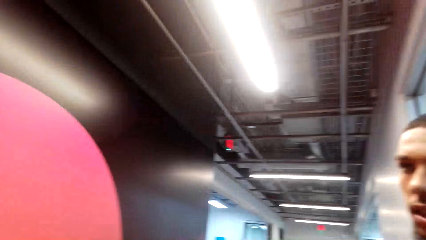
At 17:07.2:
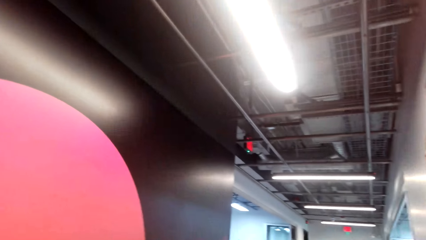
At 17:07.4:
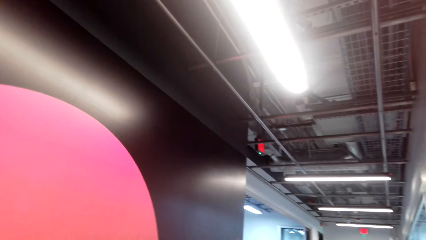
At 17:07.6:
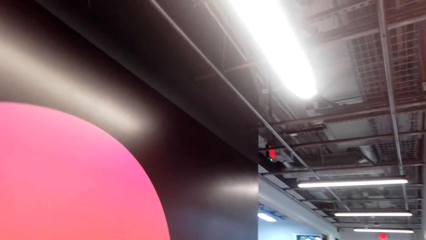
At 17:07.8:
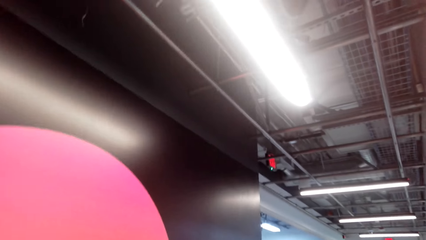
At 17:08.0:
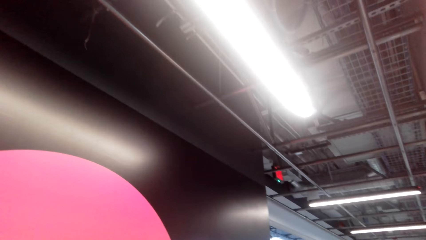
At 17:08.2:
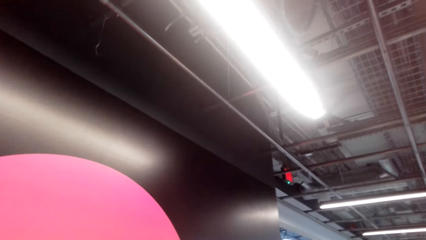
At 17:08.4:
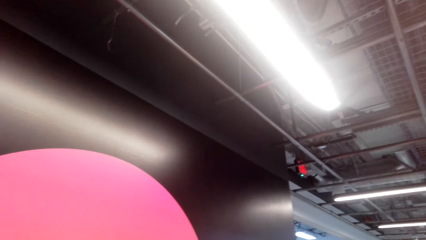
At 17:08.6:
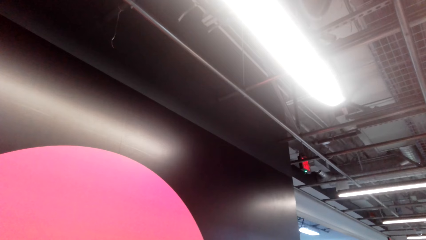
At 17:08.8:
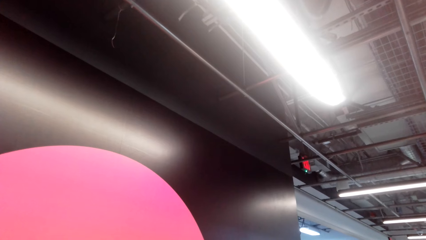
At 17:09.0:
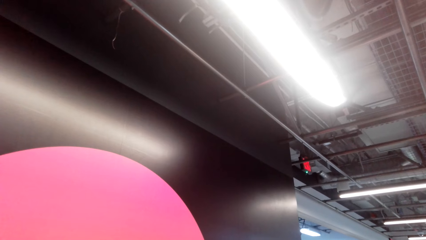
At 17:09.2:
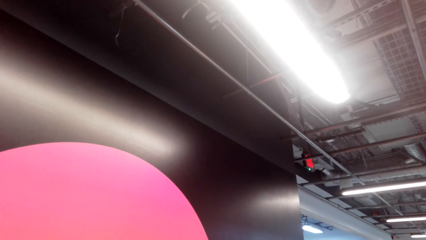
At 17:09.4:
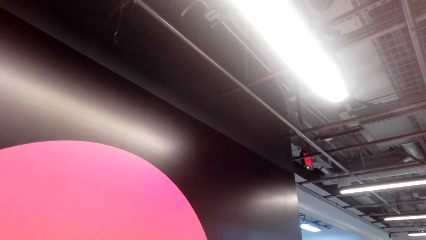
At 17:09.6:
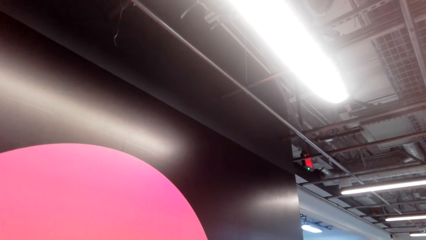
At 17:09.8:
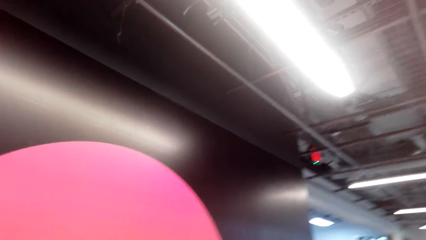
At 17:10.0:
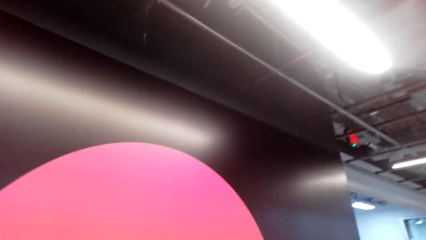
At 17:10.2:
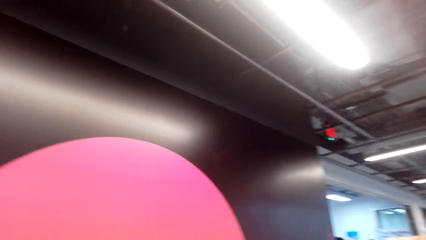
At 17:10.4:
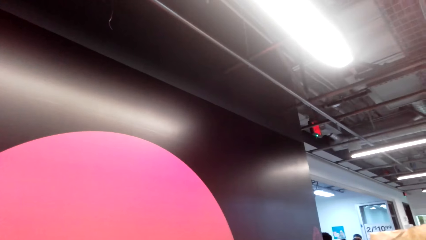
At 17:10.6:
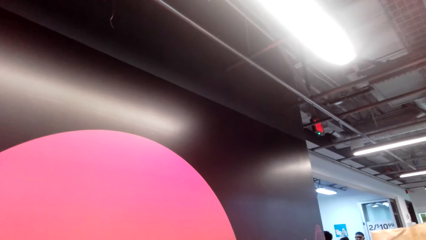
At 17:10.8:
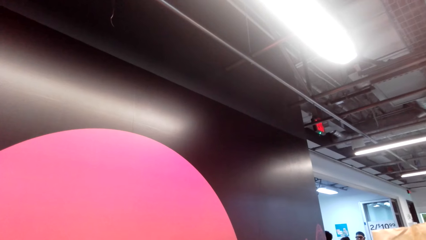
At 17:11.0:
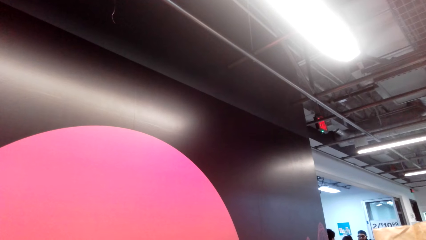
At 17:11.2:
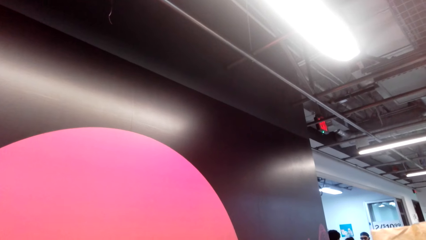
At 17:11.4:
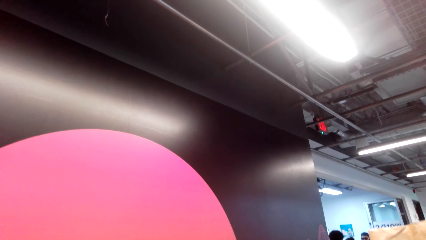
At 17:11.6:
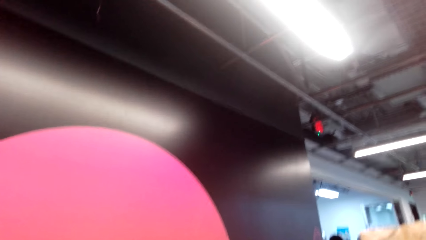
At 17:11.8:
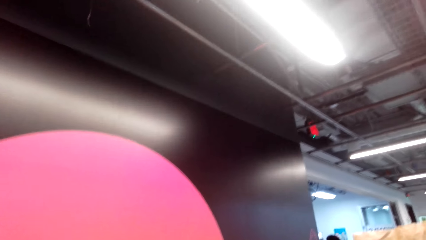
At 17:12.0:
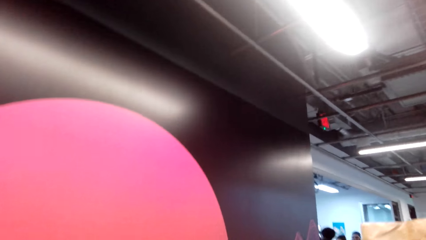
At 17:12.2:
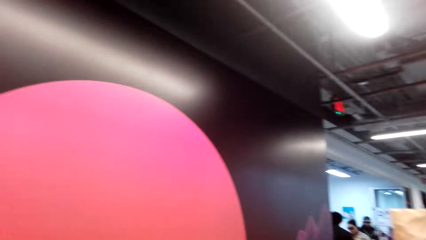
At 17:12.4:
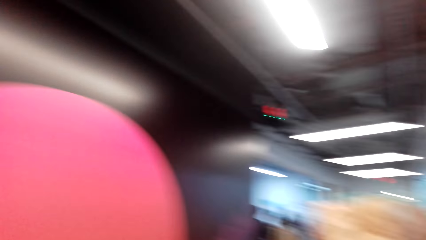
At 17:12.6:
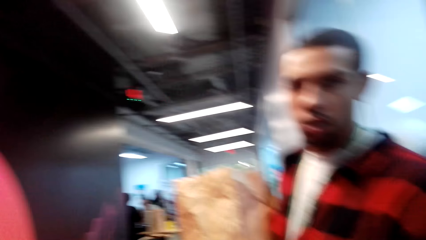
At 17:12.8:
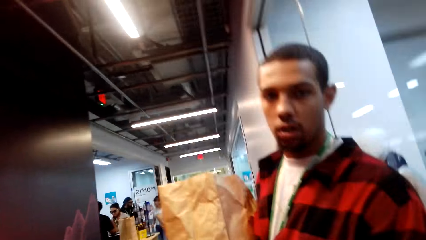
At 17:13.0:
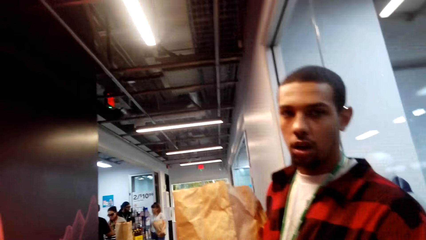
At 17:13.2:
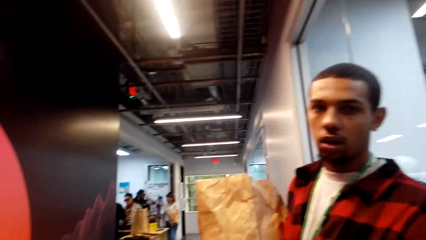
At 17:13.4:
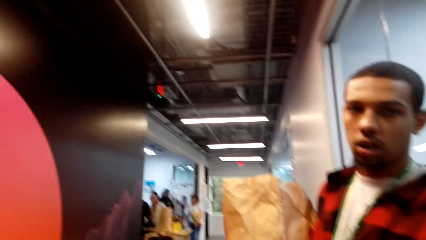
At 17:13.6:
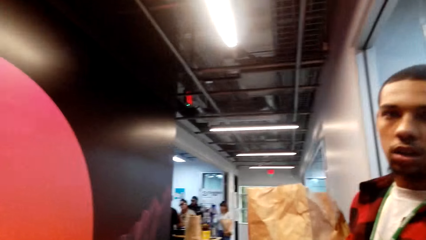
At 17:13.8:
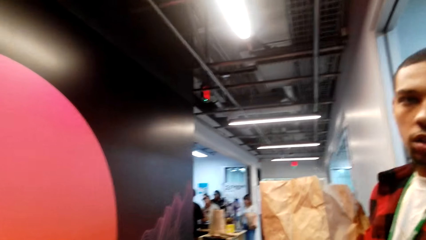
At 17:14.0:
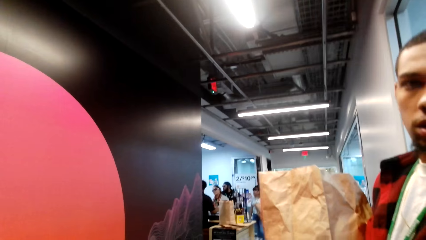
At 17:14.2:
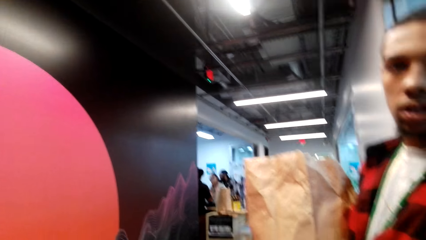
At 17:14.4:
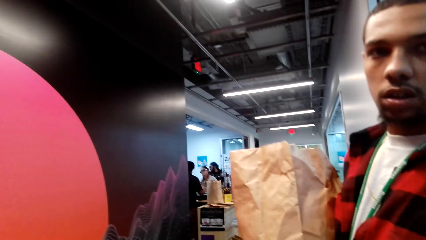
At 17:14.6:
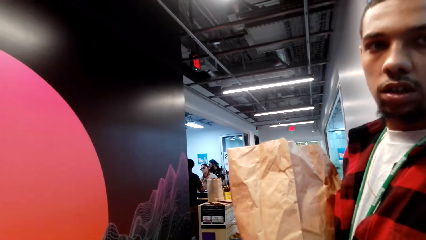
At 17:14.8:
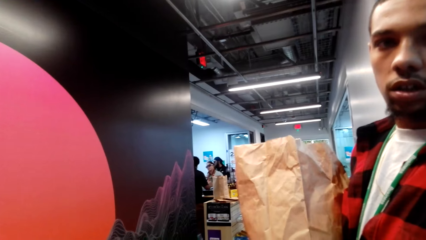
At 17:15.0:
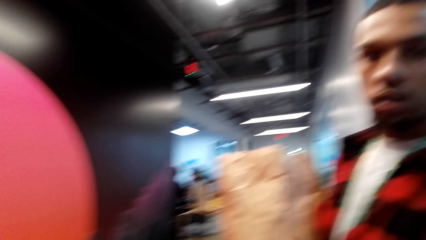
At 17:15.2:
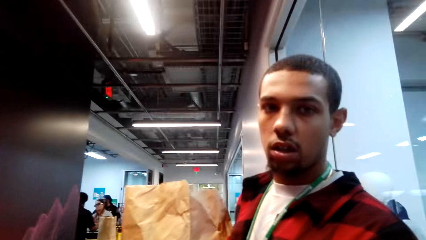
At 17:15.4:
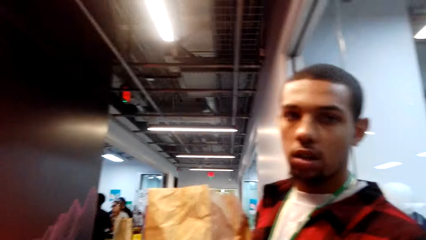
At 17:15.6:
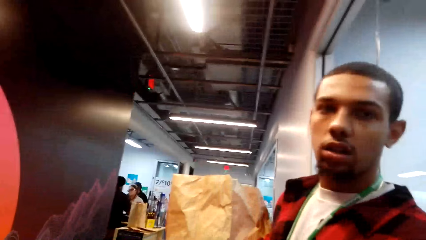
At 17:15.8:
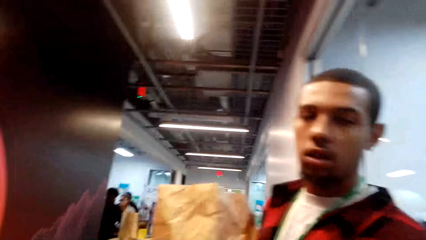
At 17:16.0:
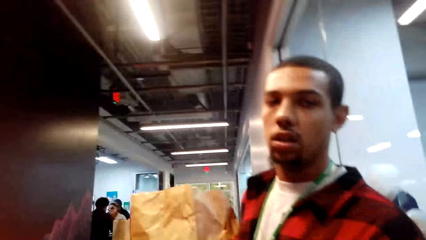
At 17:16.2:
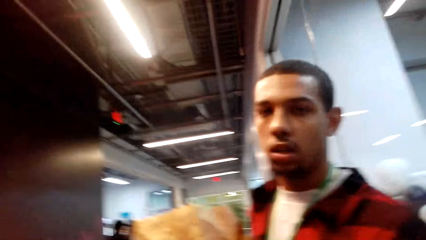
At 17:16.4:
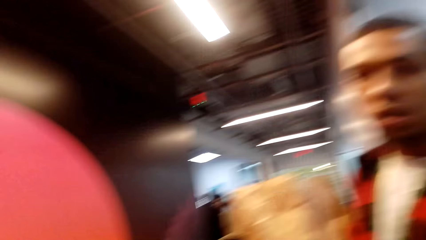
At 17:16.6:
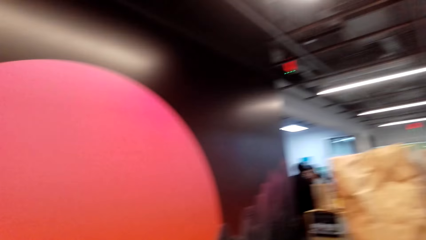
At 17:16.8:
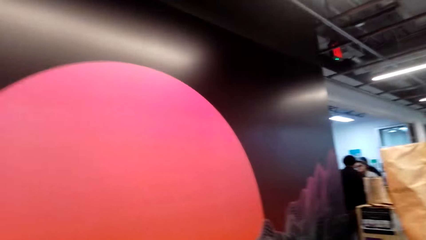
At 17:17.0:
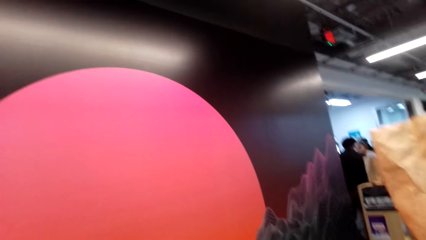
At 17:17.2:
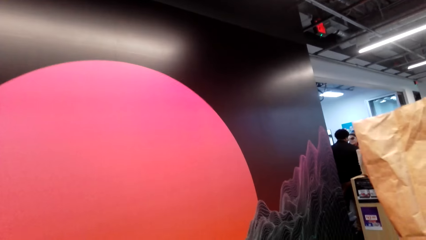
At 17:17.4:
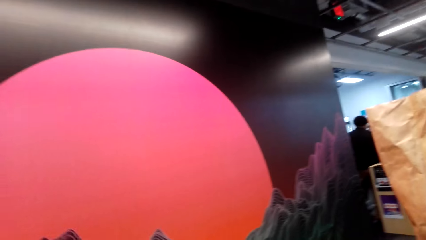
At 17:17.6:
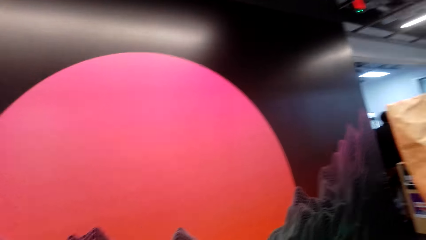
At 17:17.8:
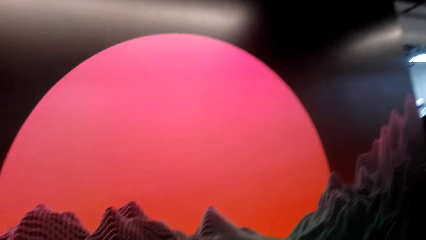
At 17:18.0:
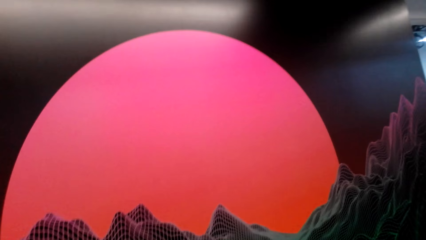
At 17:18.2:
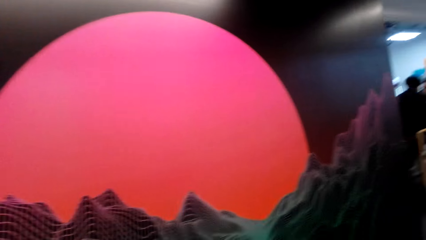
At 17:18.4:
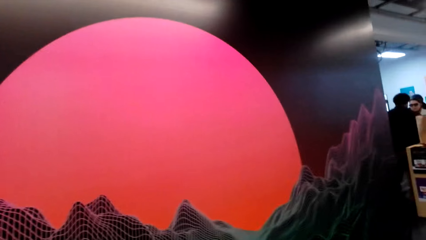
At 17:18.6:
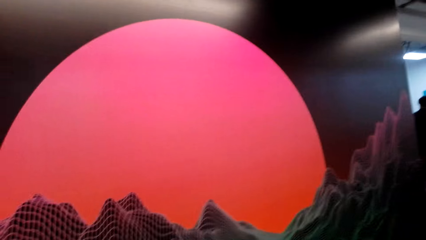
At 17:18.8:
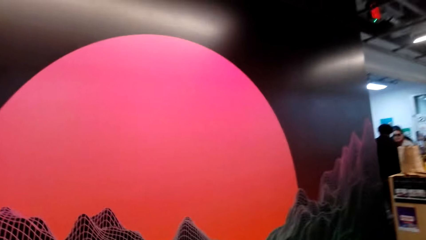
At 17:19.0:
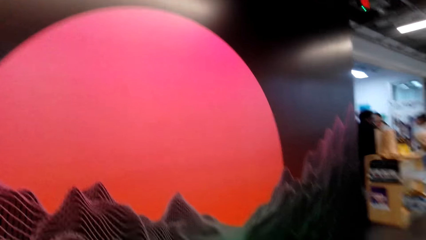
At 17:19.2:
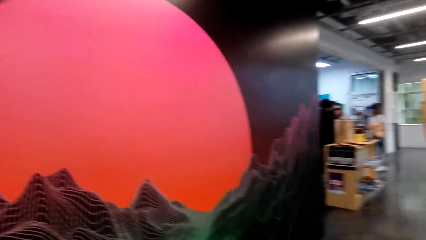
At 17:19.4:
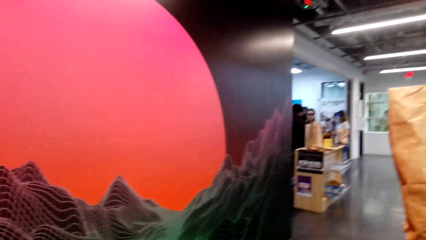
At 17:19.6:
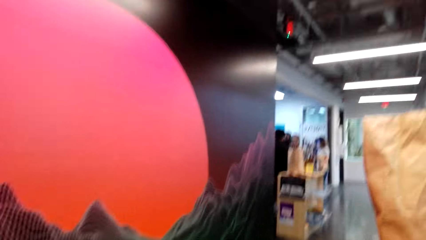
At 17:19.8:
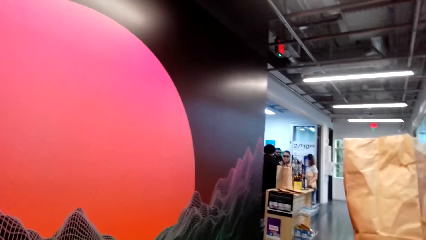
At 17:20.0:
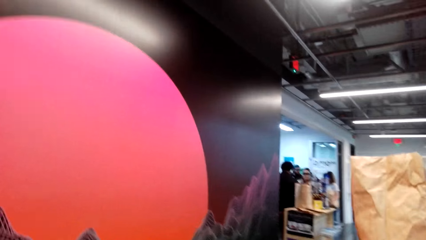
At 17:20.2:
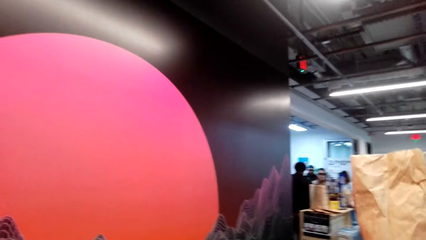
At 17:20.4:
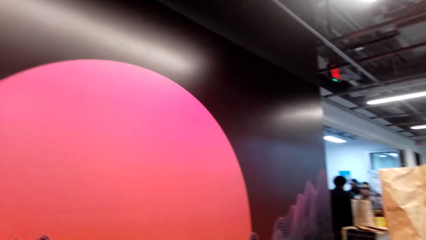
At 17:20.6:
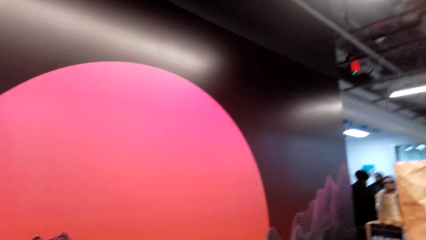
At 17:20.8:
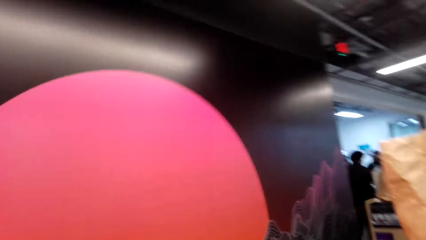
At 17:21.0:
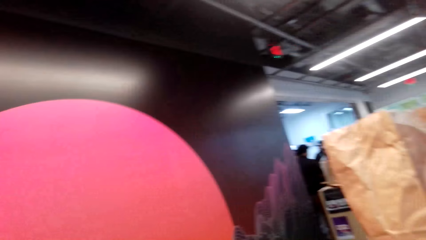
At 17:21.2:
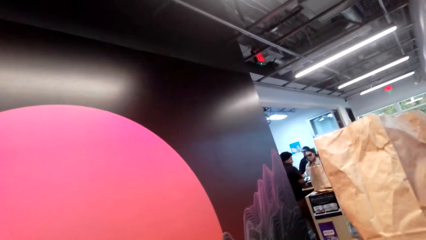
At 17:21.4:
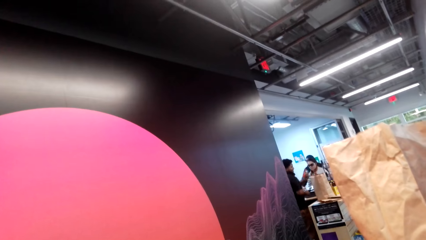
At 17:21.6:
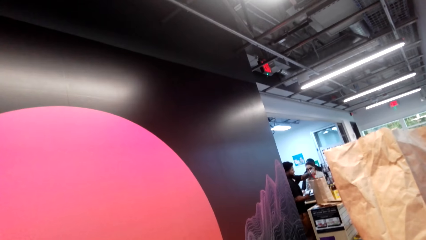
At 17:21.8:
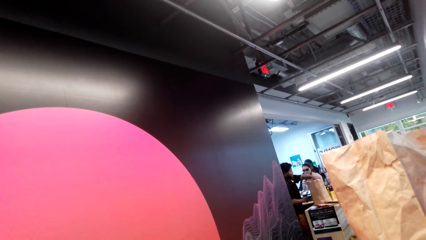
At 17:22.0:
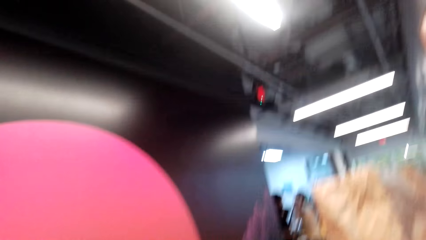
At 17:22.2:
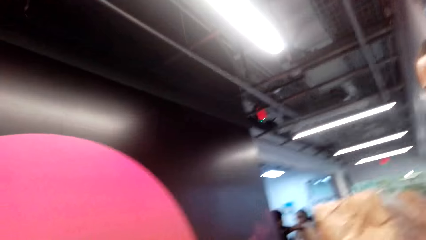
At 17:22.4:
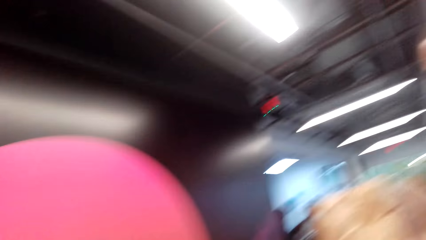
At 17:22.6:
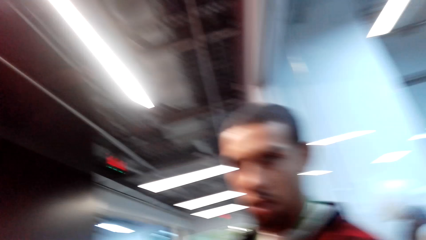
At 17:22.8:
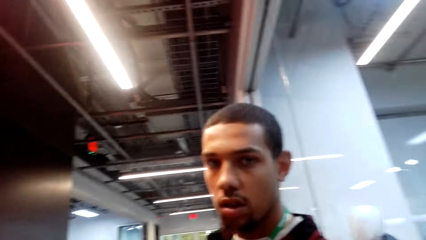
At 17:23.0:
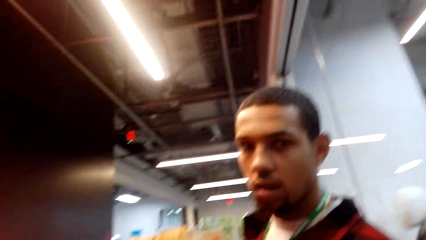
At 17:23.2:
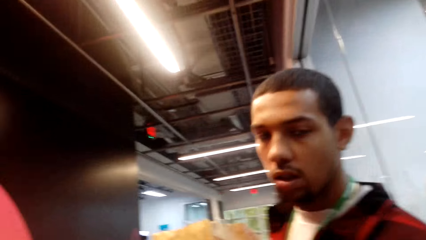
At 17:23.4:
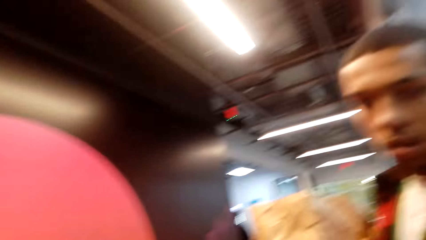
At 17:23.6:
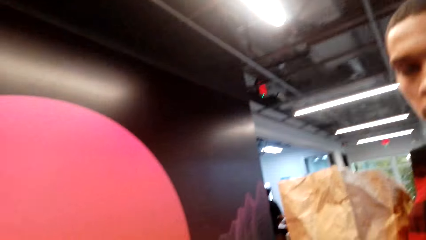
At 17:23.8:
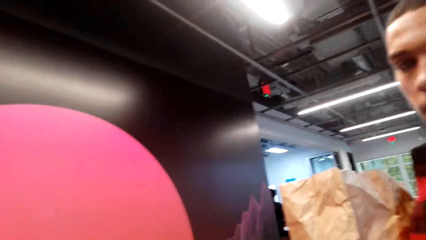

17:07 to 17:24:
The camera wearer looks around the mall. The camera wearer and a person stare at the artificial mountain and the sun on the wall. They look around the mall. They stare at another person.
